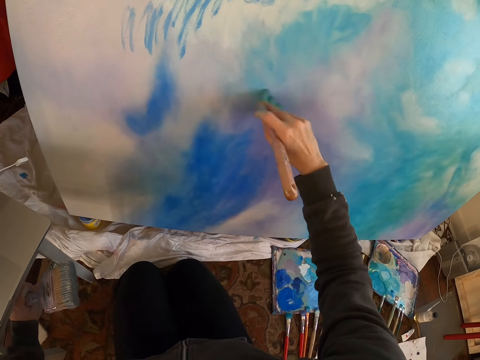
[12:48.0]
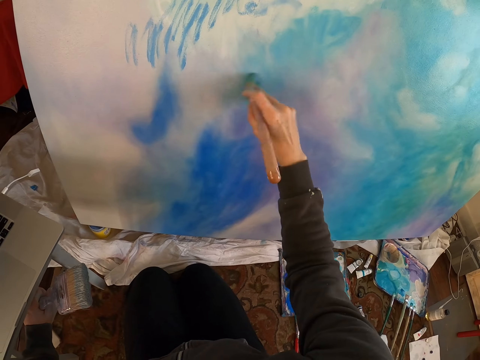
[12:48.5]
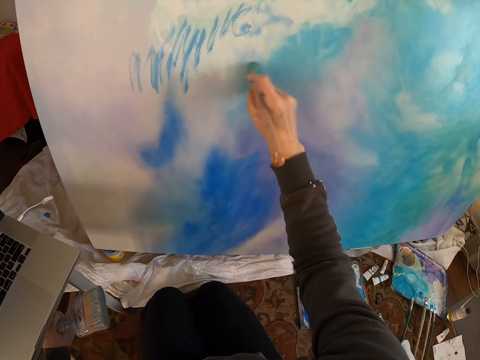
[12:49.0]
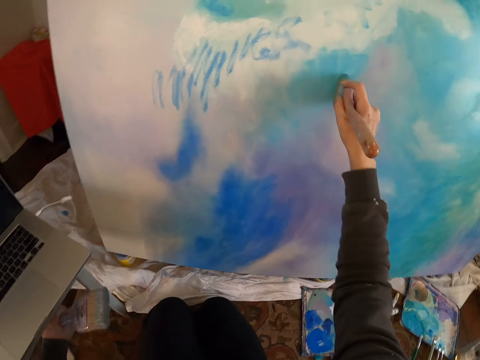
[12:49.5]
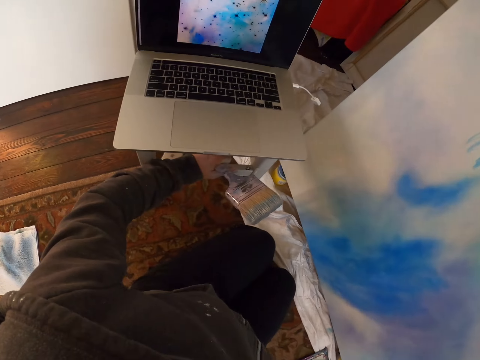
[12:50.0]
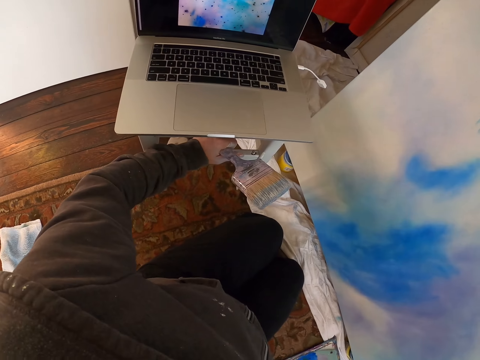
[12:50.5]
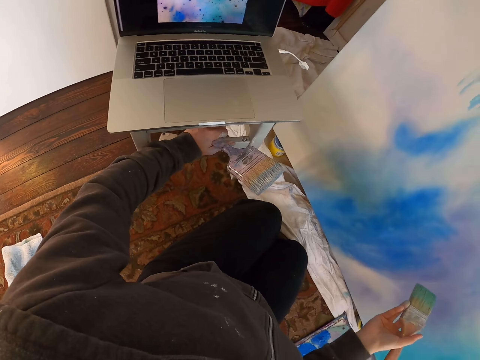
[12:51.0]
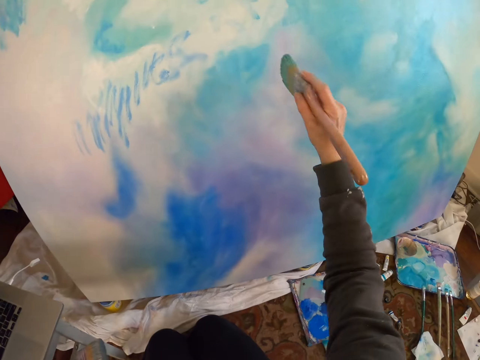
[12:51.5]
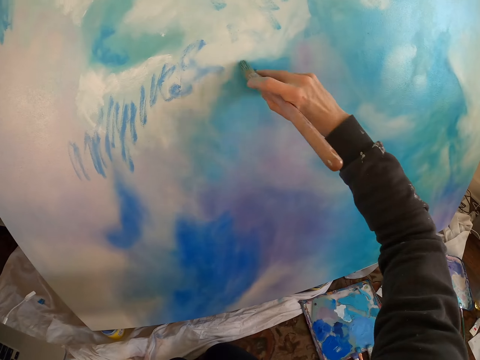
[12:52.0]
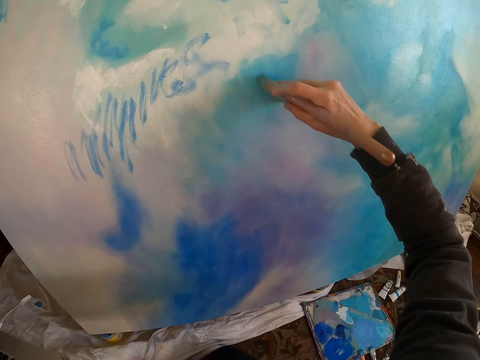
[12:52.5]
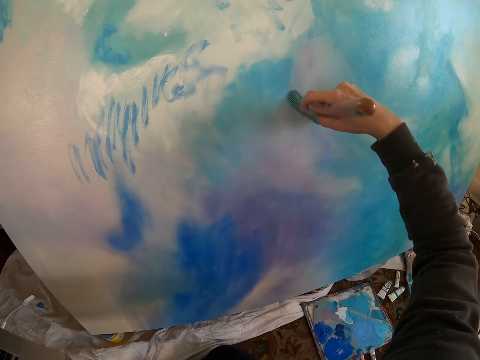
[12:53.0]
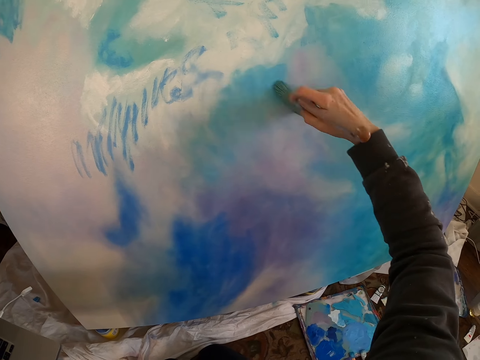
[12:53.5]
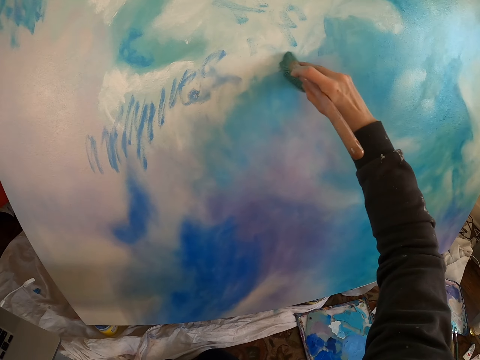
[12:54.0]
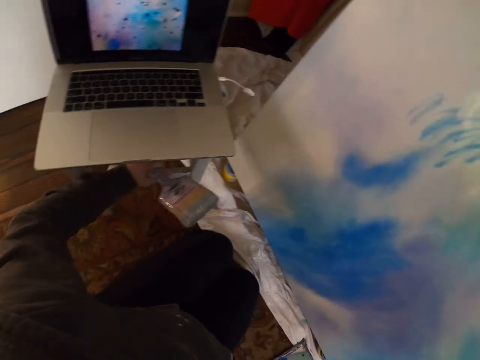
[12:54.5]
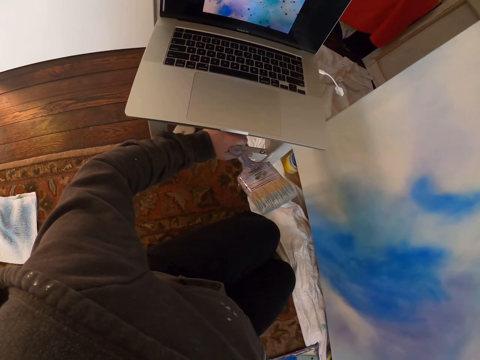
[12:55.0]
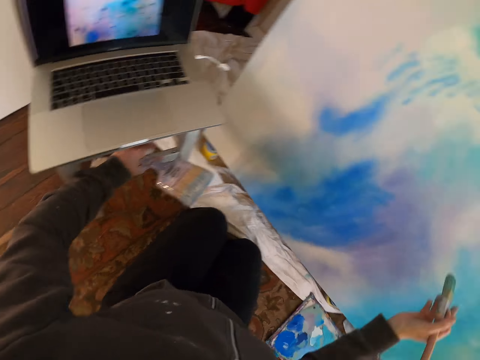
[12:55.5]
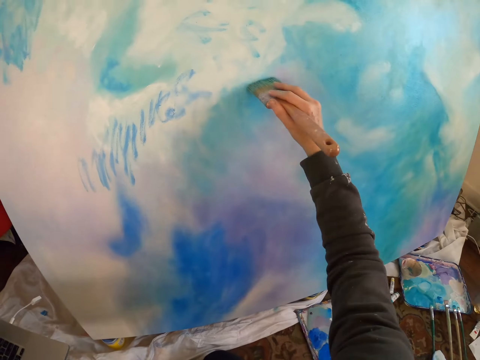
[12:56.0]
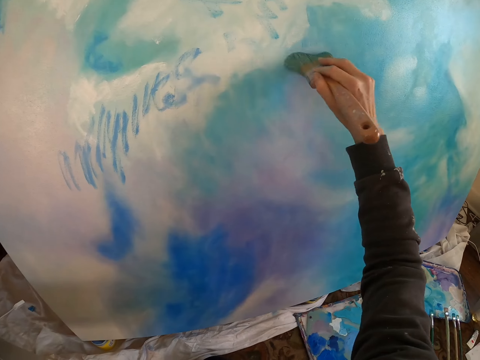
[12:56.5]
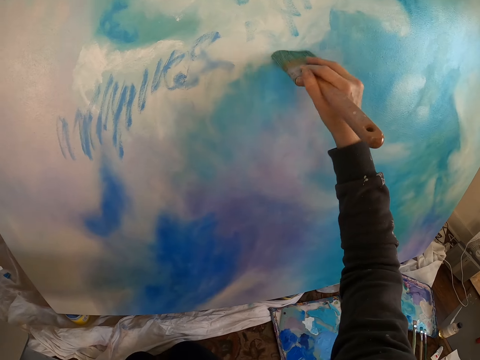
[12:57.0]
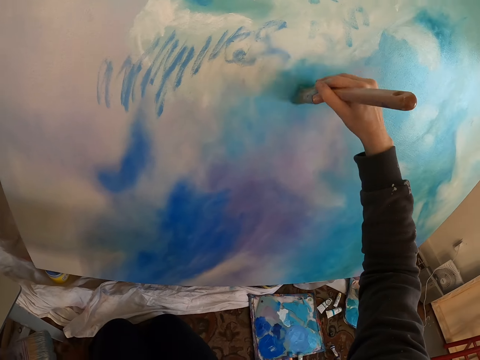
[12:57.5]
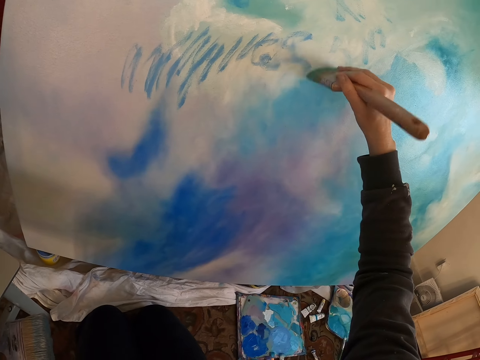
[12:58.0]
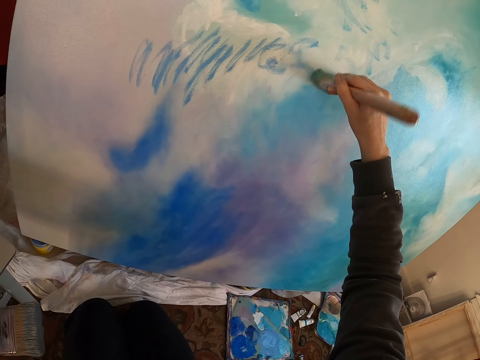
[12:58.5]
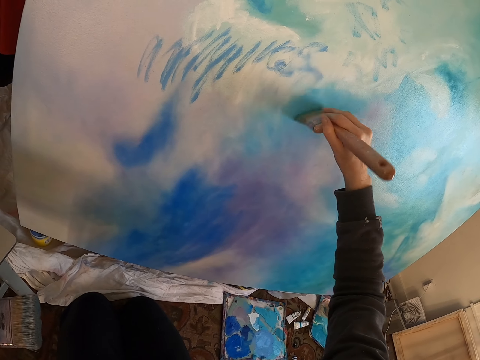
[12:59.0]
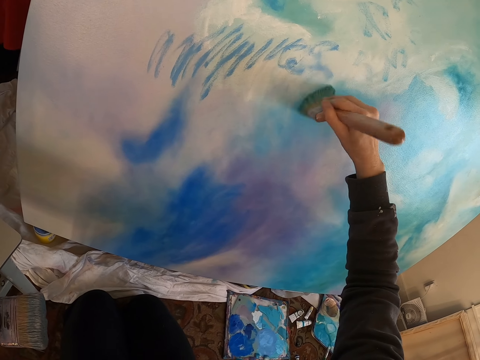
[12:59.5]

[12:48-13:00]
The camera wearer stares at the painting. They paint the painting with the brush.

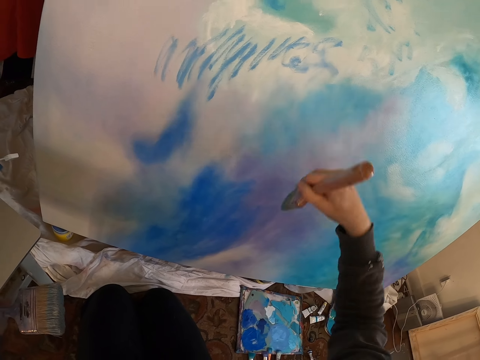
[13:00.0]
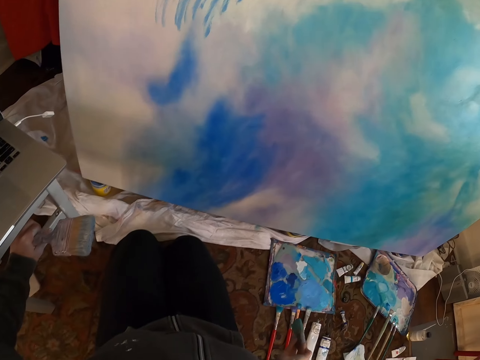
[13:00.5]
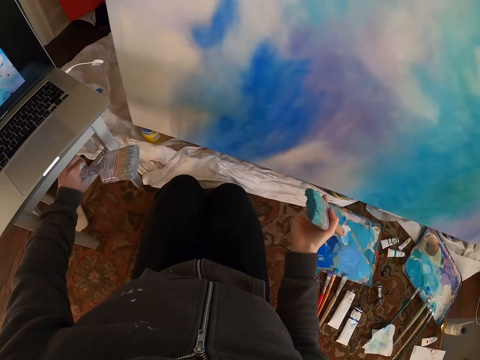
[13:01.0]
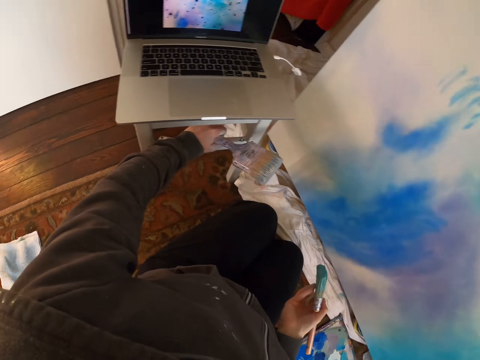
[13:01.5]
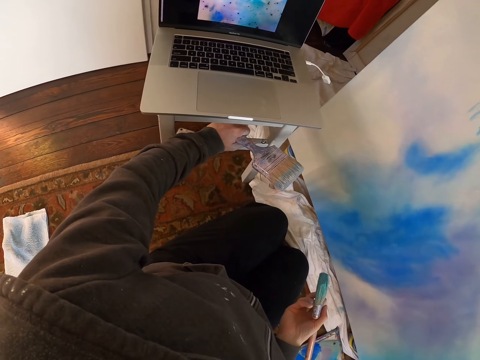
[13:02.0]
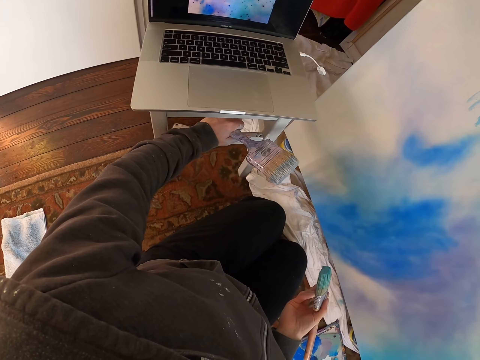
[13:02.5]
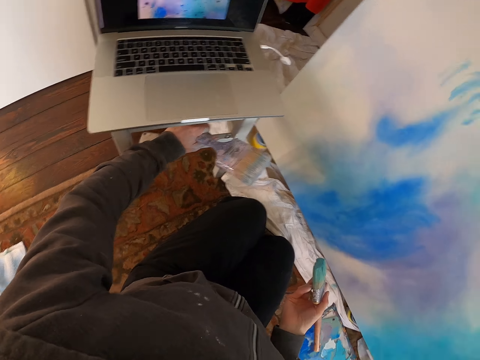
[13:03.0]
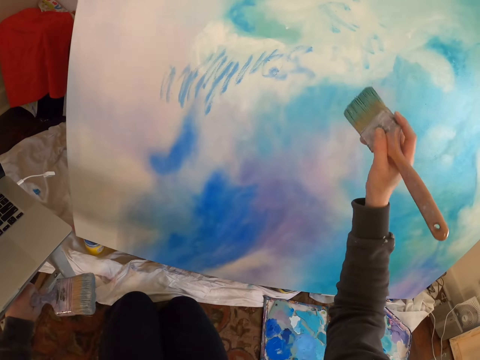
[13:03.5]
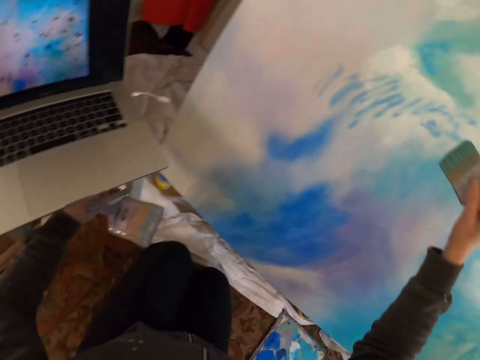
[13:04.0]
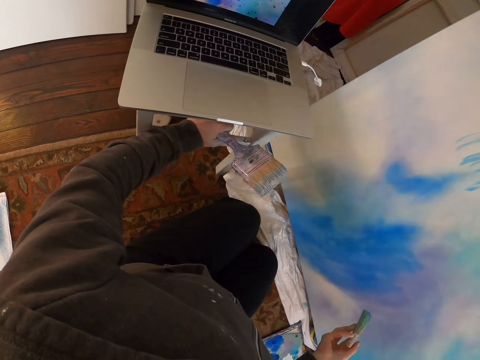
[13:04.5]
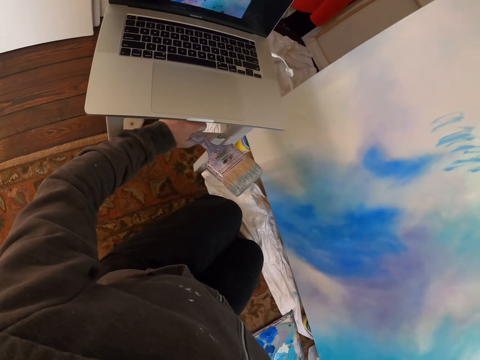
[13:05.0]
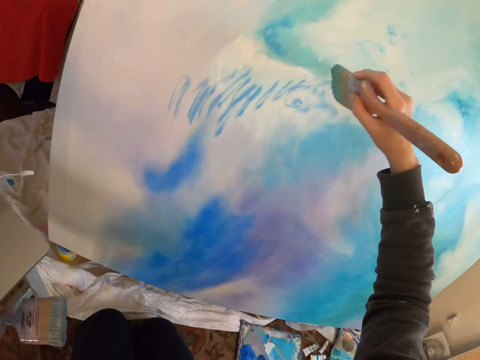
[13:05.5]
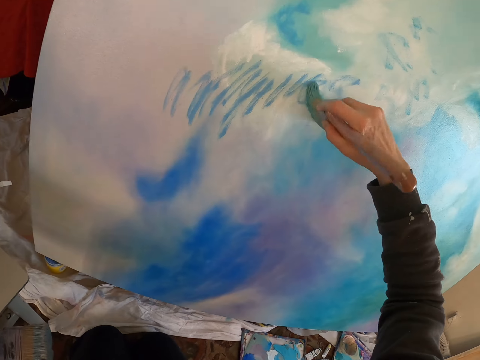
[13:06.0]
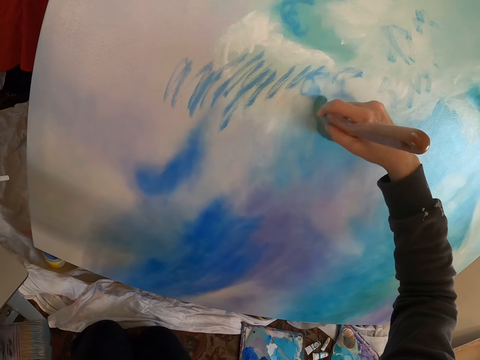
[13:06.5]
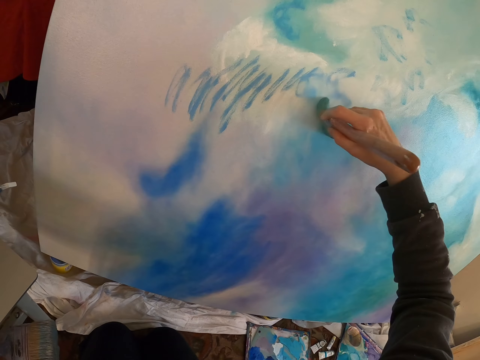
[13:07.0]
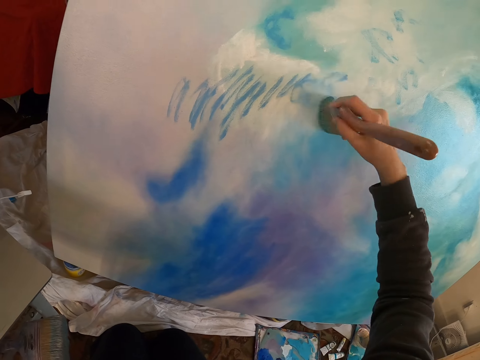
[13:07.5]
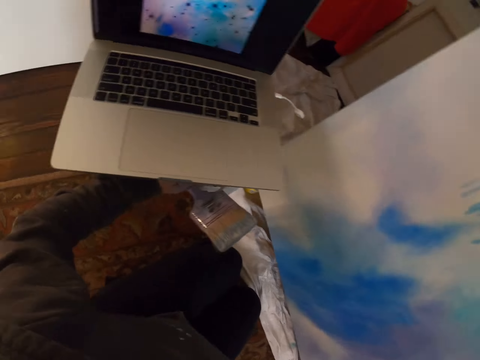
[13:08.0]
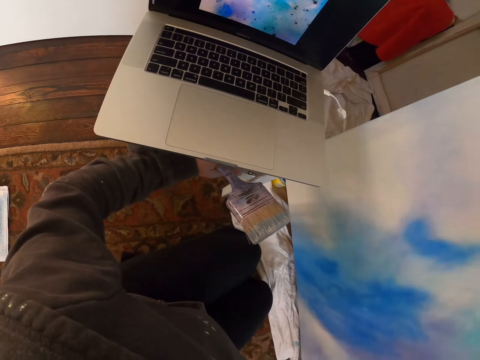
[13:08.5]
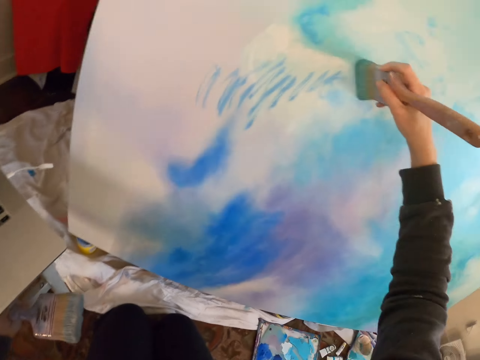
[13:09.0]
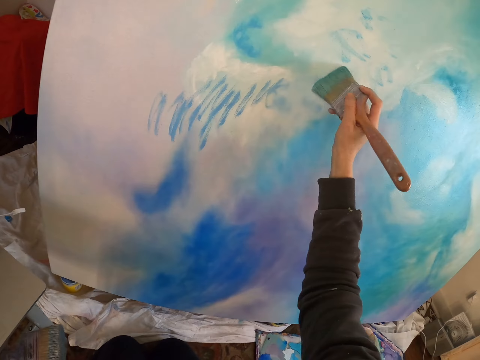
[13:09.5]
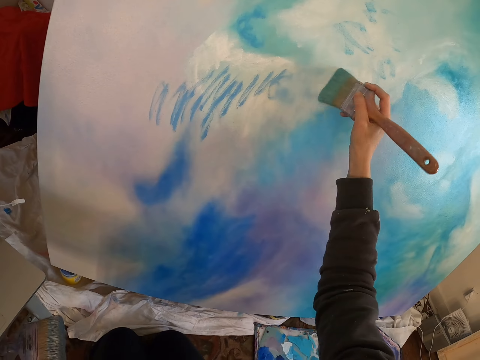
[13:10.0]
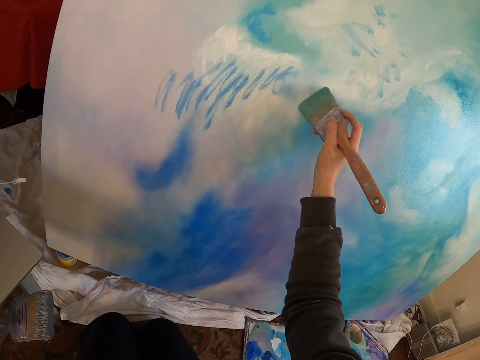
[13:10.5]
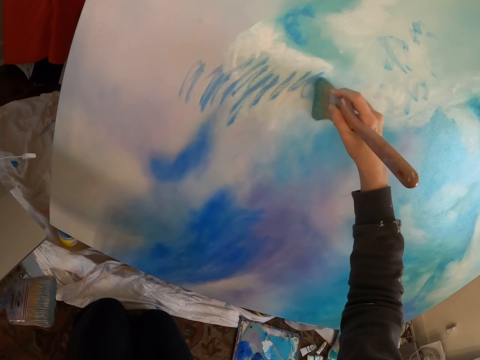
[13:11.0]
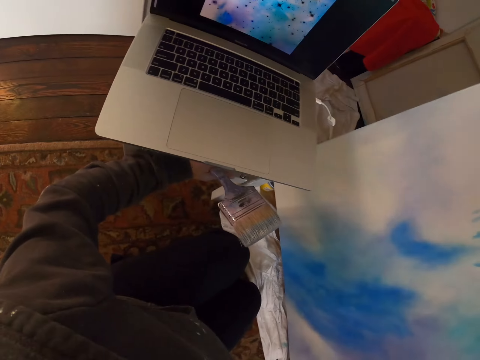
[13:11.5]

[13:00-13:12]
The camera wearer stares at the laptop. They paint the painting with the painting.
